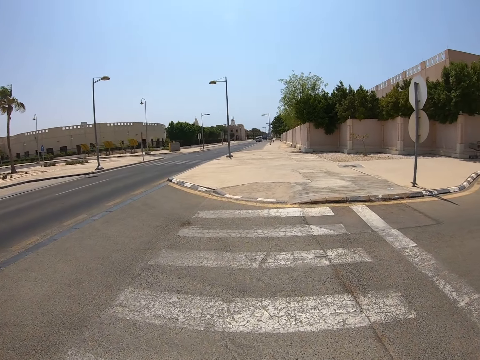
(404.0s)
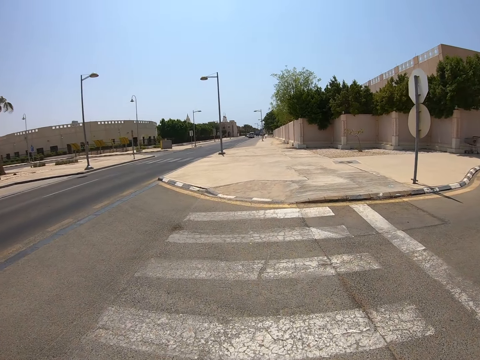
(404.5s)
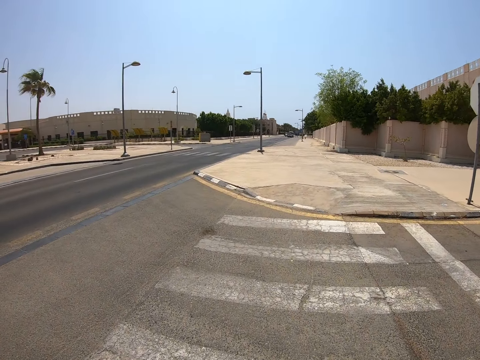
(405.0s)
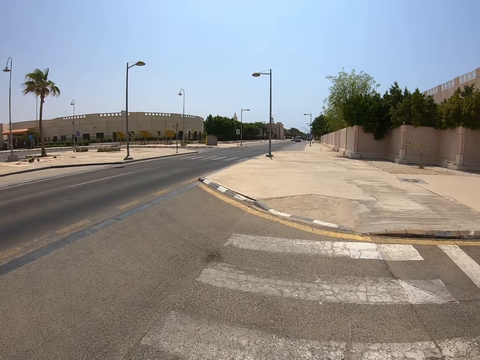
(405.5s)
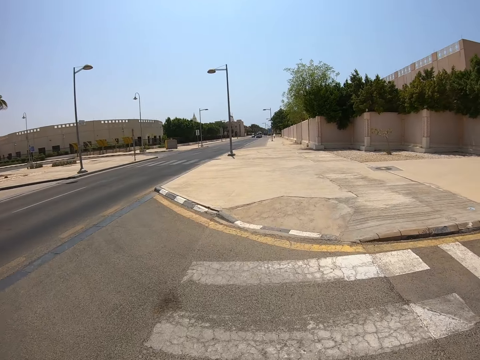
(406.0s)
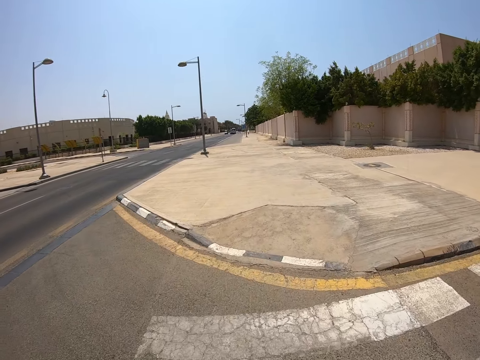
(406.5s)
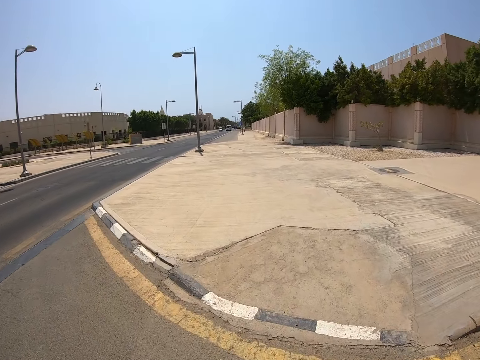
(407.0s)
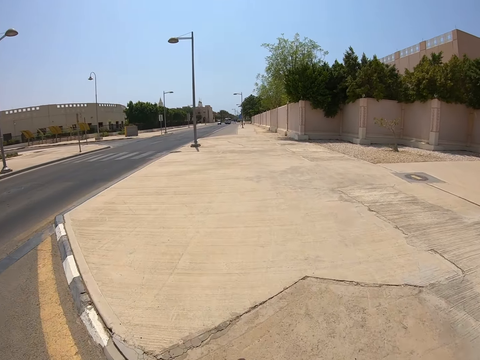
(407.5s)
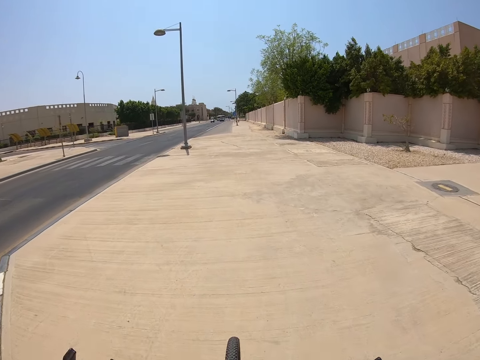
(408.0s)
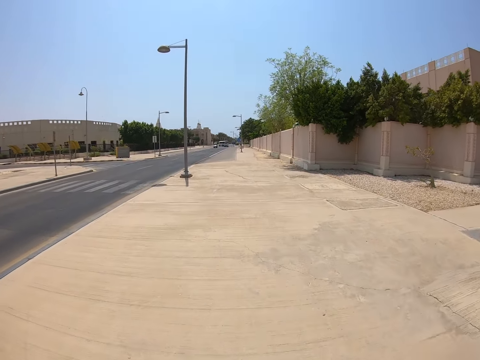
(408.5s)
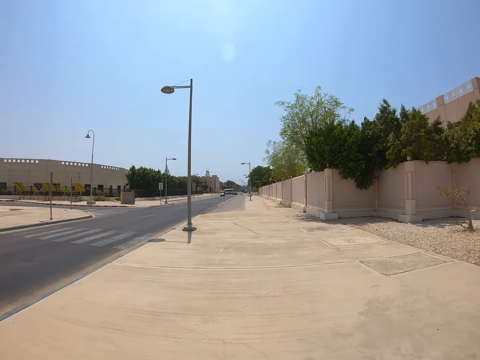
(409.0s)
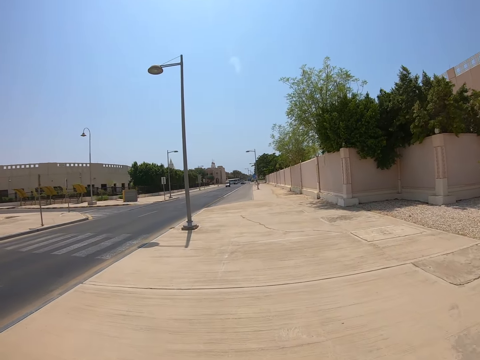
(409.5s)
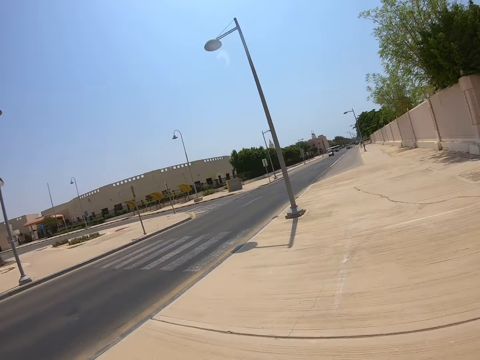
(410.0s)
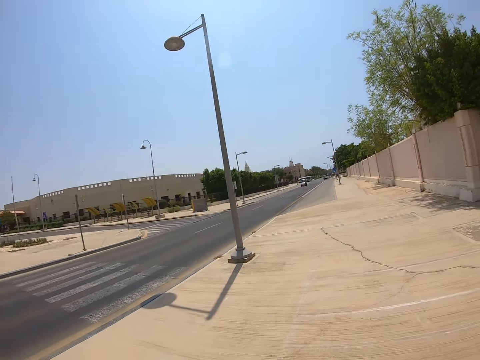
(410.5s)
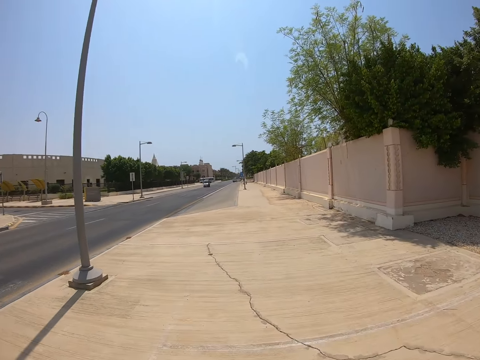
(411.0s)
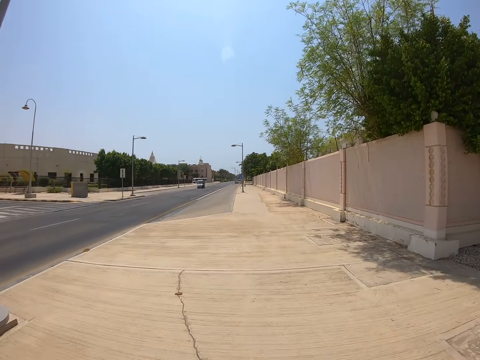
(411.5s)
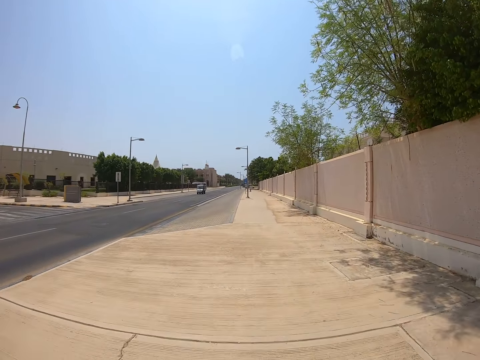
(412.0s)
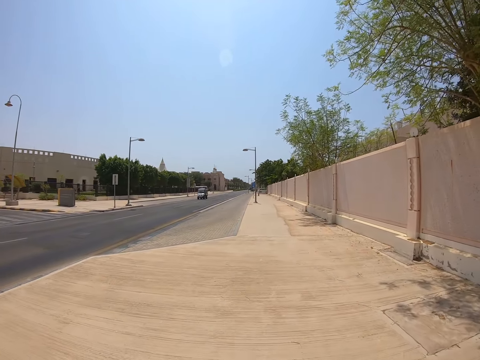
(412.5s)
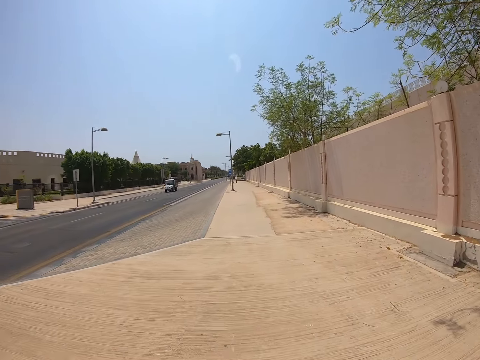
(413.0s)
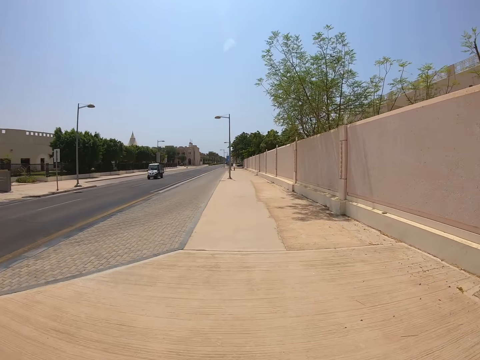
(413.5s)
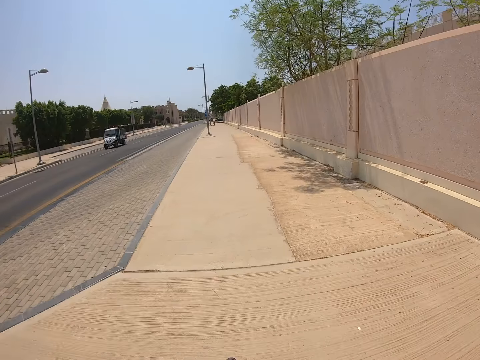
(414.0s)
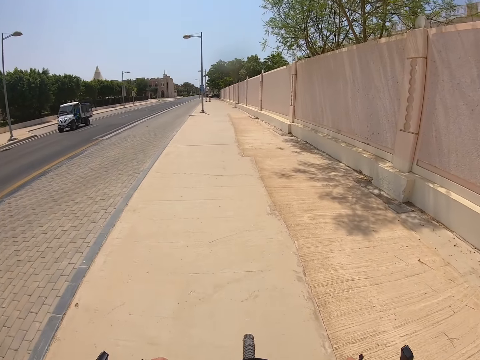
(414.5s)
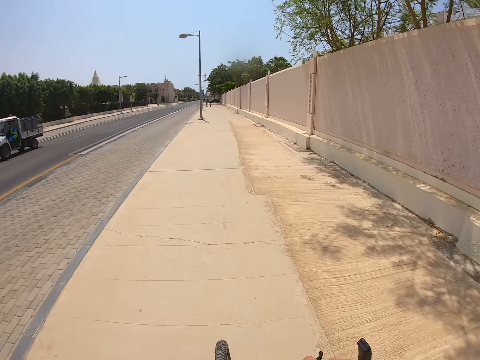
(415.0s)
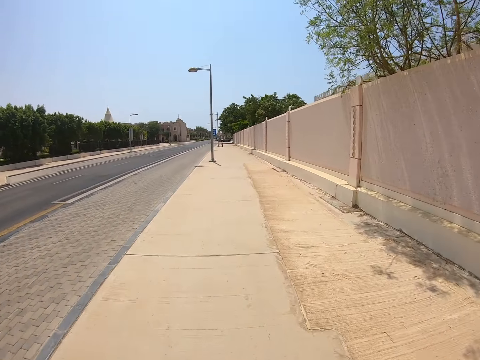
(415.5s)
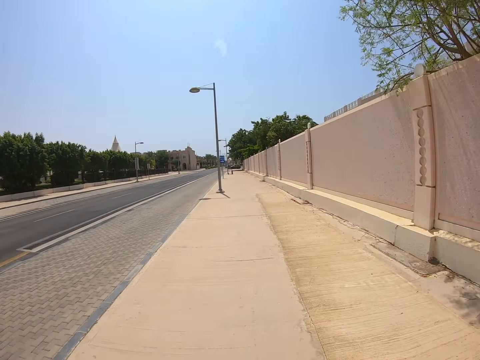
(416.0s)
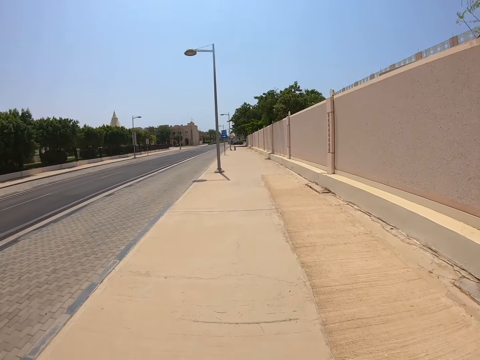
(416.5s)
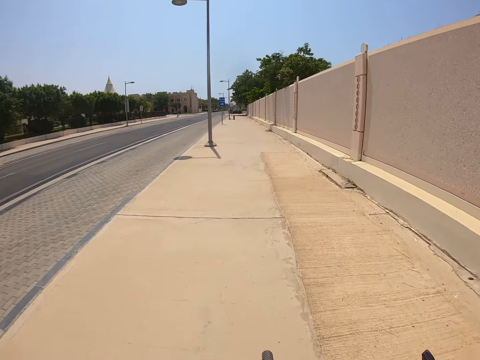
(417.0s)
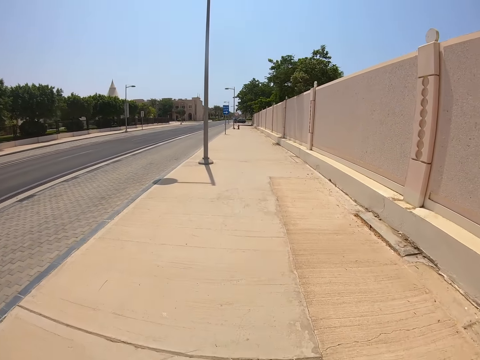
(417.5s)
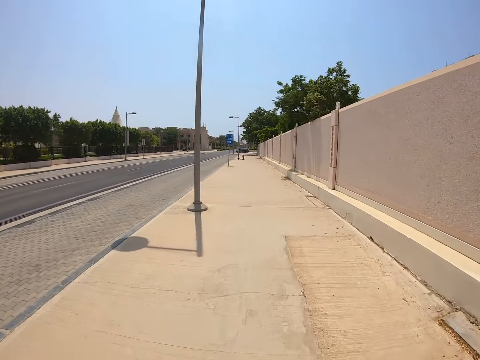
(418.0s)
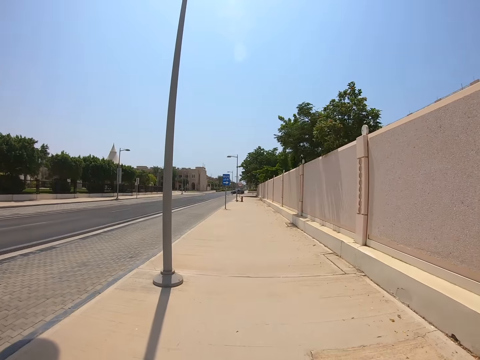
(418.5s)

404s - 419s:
The camera wearer continues to ride the bicycle on the pedestrian road. They stare at the road. They cycle the bicycle.

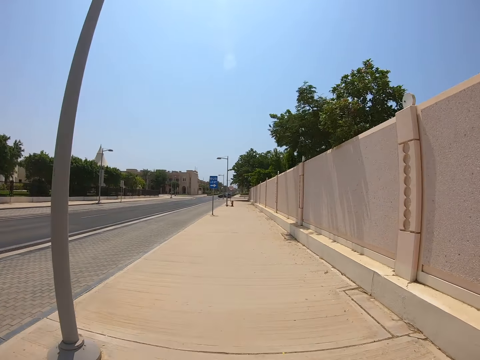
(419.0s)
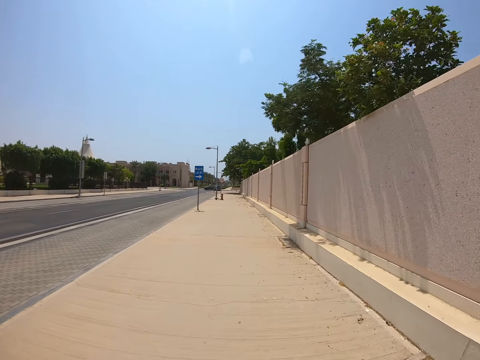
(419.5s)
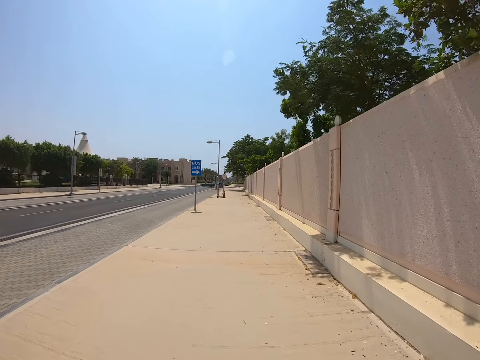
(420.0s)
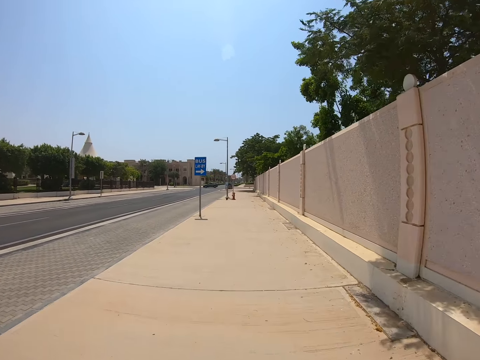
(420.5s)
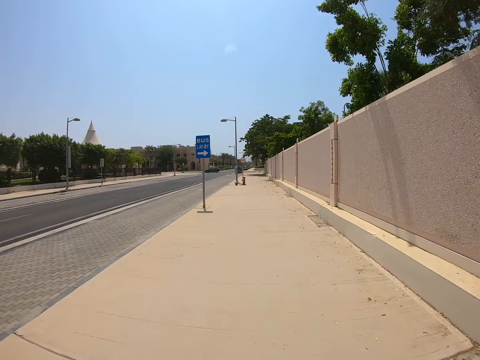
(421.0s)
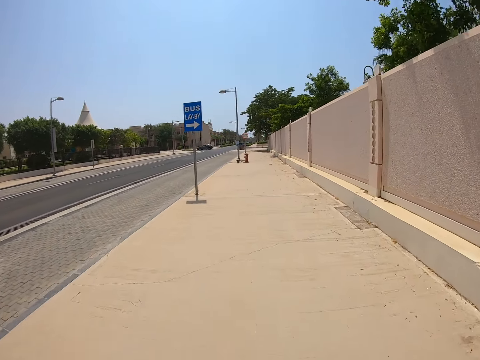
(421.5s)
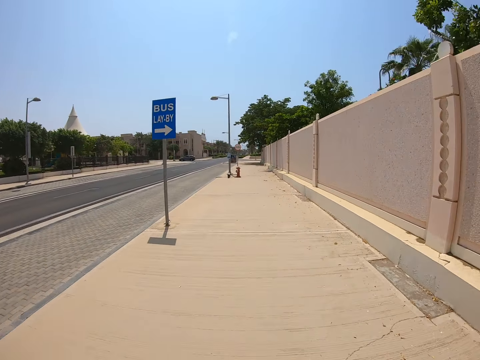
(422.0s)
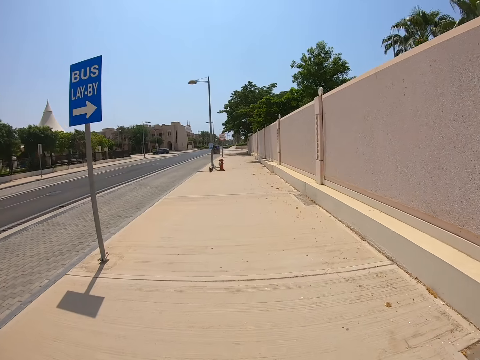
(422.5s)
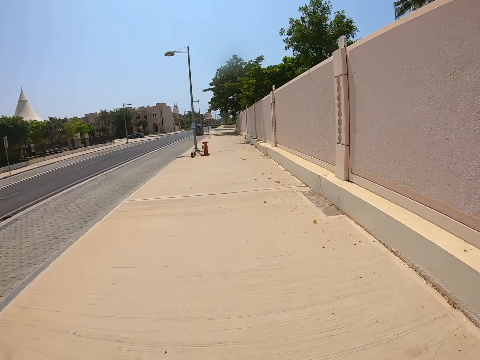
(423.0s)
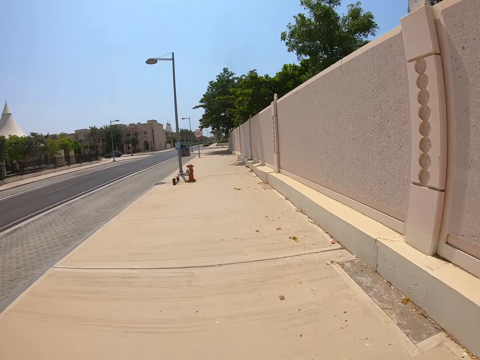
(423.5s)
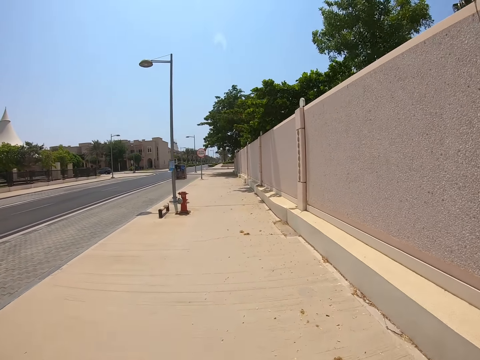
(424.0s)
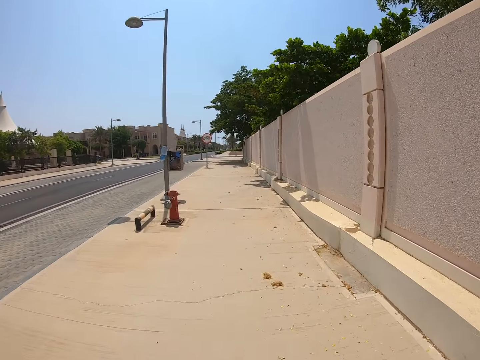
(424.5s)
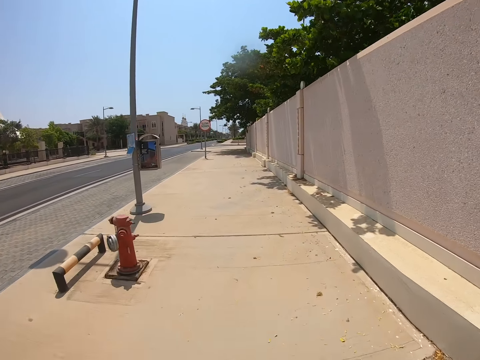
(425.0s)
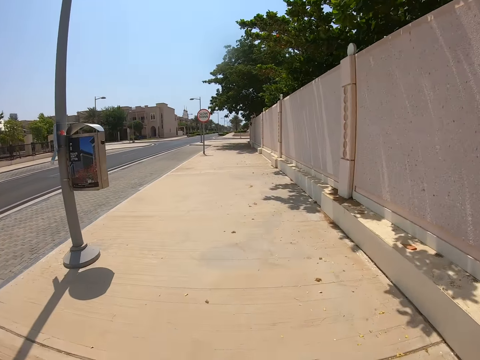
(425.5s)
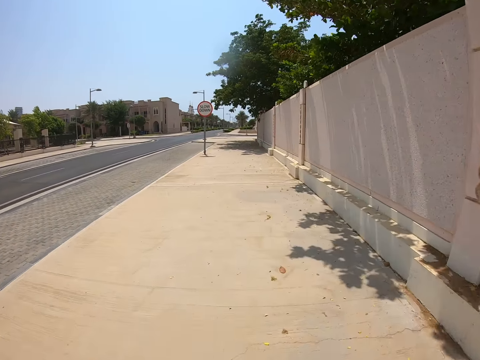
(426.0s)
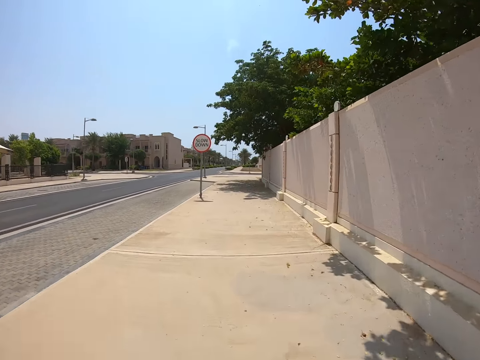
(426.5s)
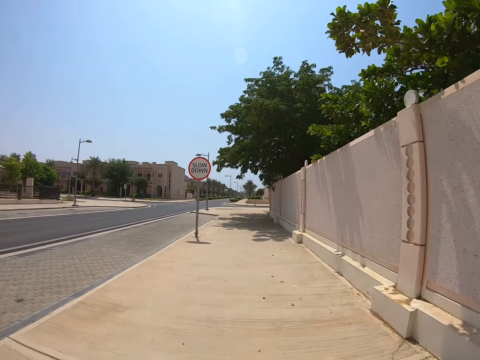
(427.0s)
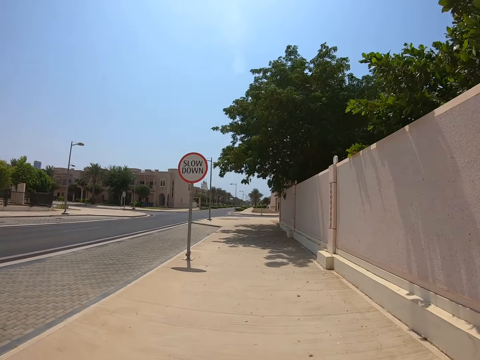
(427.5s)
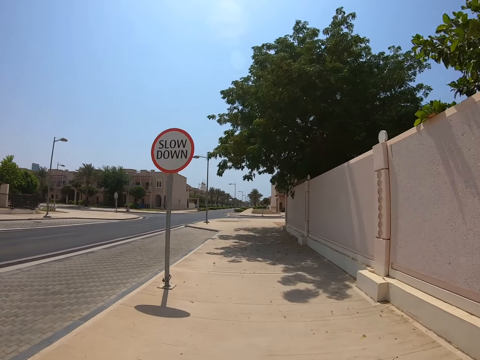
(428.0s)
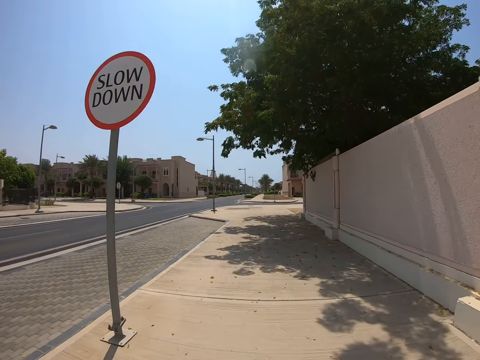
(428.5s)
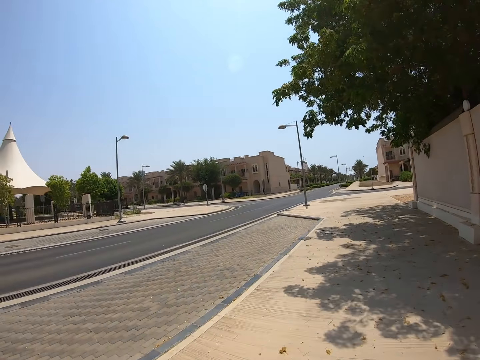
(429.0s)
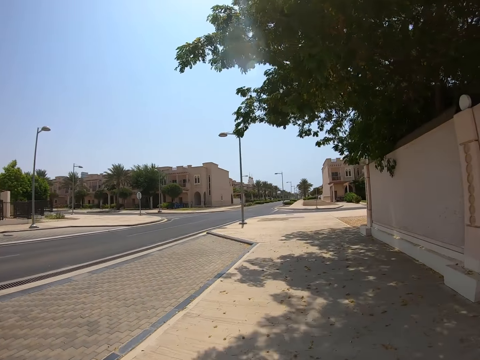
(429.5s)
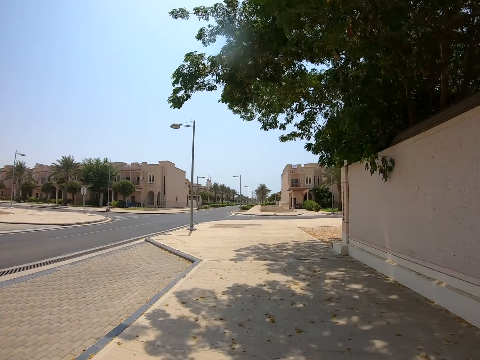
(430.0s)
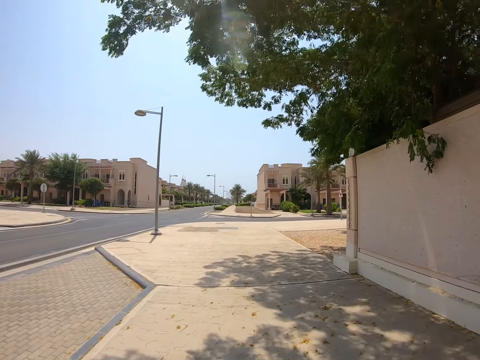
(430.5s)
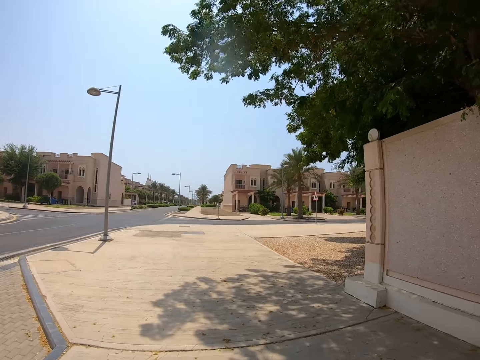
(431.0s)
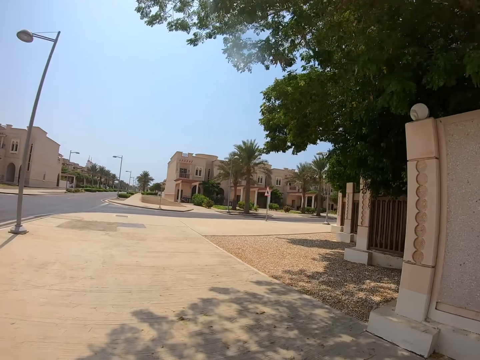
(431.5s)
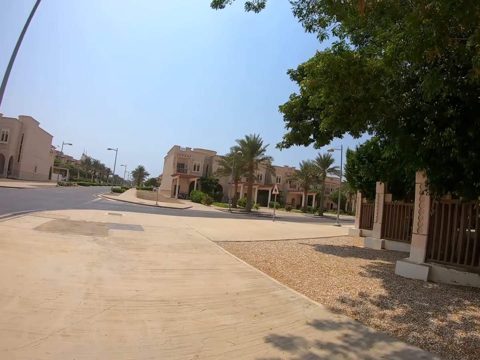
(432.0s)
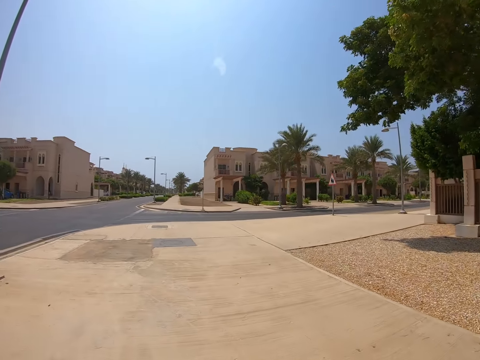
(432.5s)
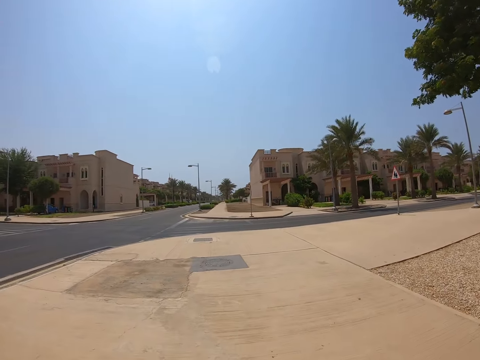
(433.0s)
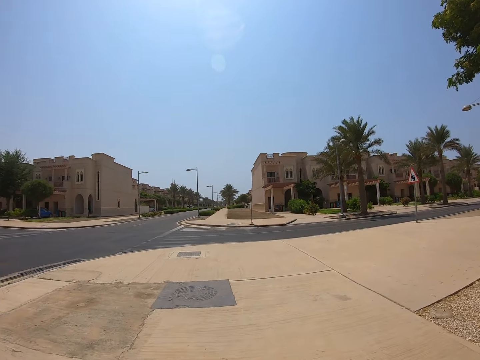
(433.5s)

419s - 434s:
The camera wearer stares at the road. They cycle the bicycle.
